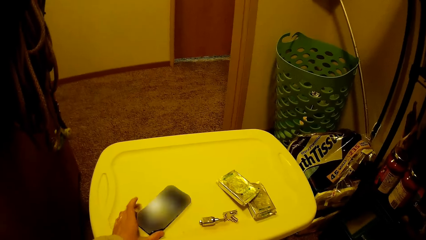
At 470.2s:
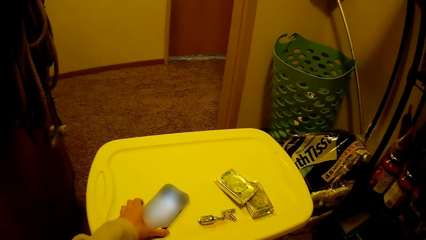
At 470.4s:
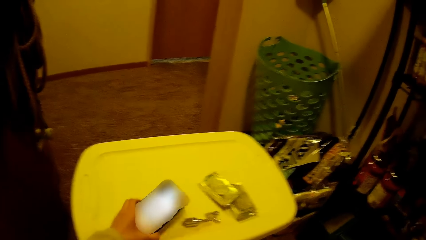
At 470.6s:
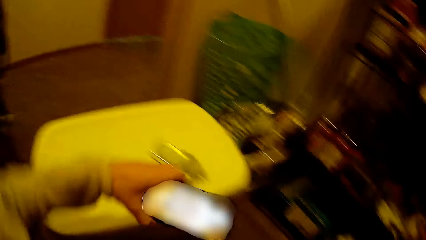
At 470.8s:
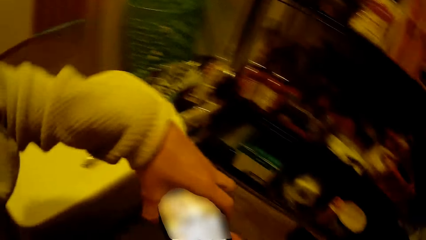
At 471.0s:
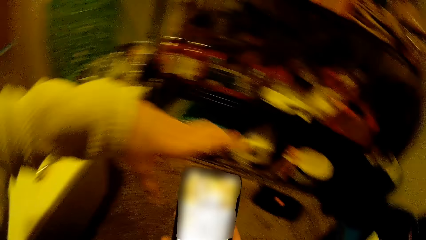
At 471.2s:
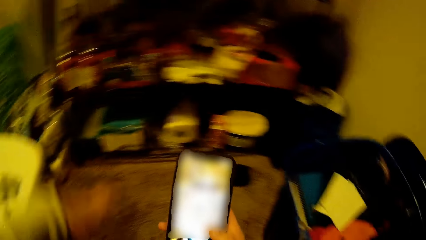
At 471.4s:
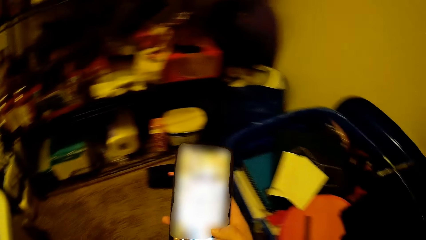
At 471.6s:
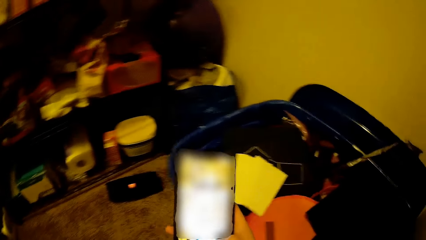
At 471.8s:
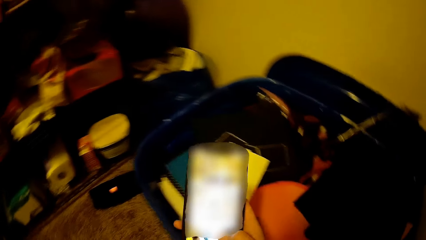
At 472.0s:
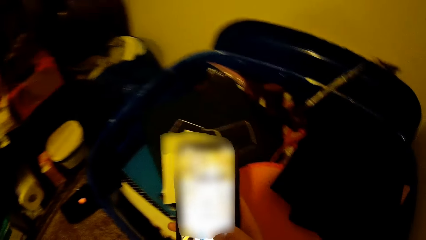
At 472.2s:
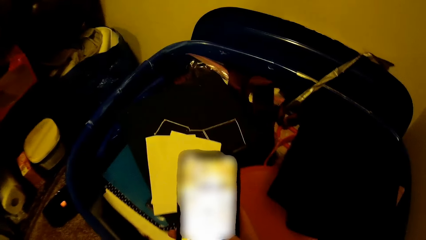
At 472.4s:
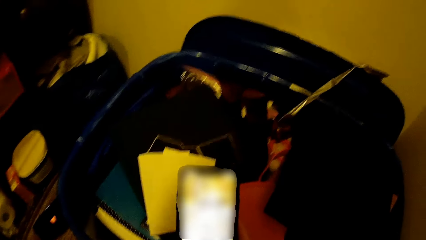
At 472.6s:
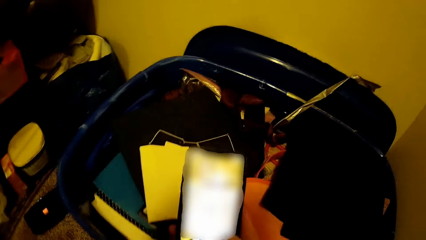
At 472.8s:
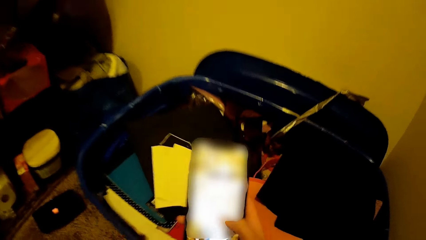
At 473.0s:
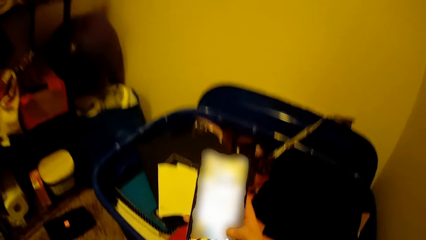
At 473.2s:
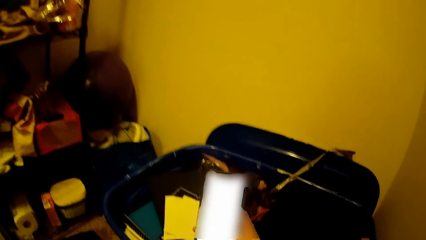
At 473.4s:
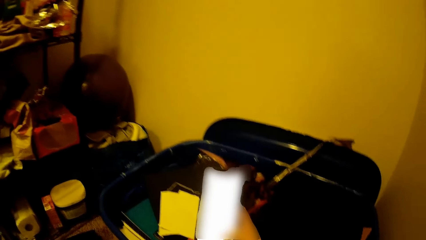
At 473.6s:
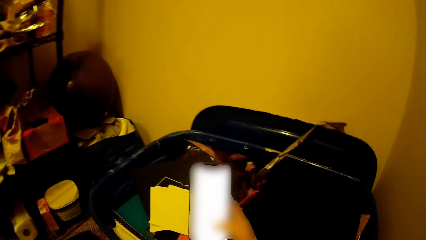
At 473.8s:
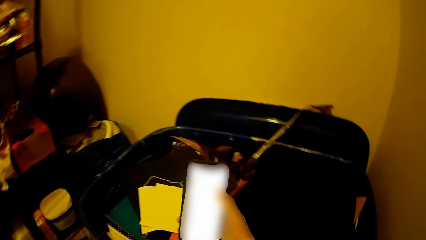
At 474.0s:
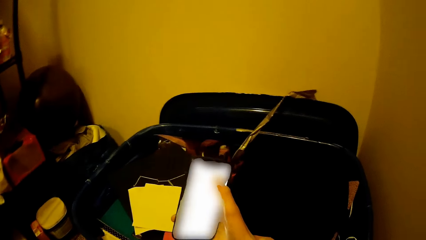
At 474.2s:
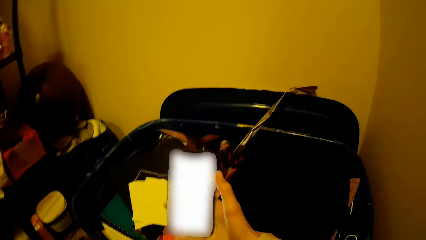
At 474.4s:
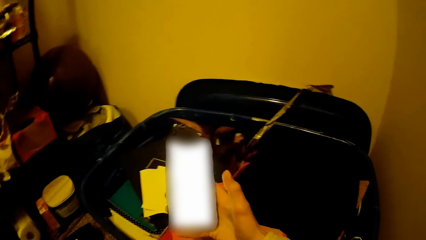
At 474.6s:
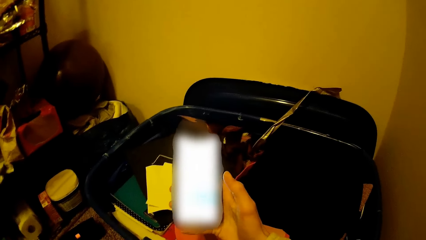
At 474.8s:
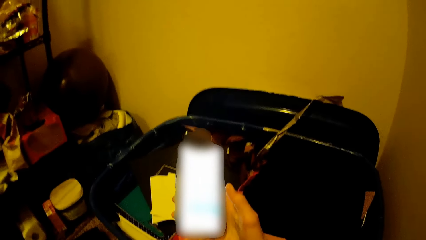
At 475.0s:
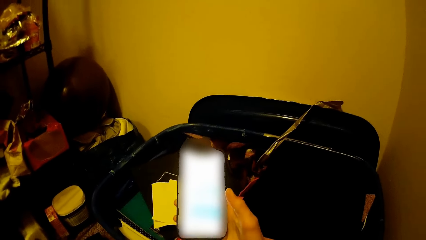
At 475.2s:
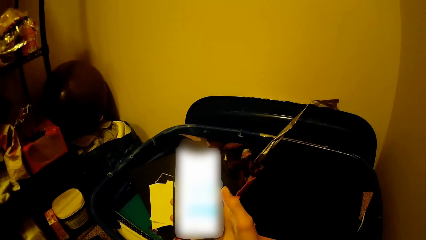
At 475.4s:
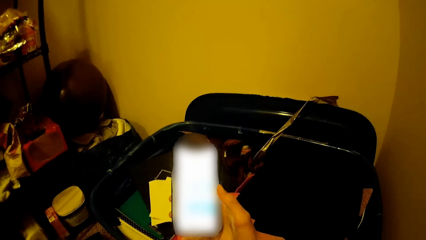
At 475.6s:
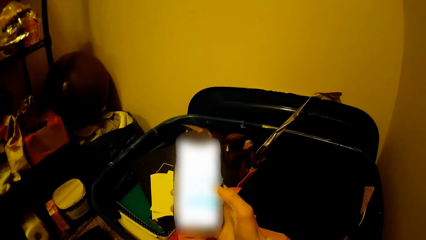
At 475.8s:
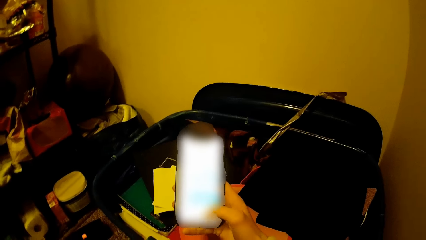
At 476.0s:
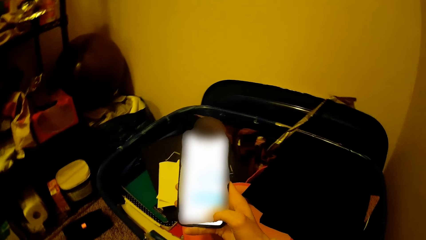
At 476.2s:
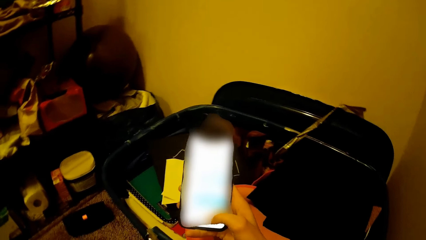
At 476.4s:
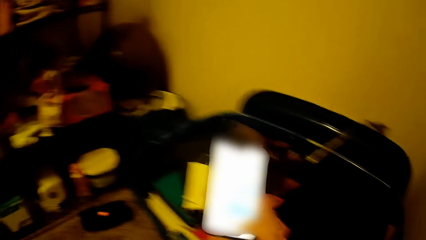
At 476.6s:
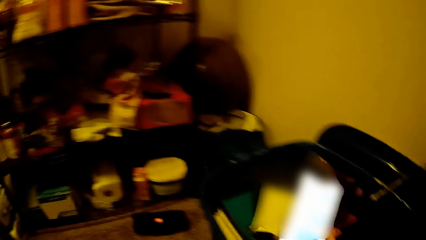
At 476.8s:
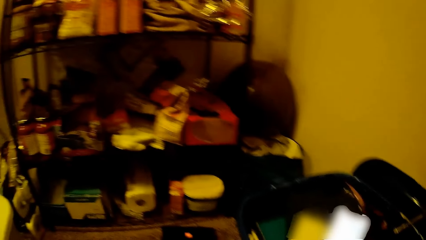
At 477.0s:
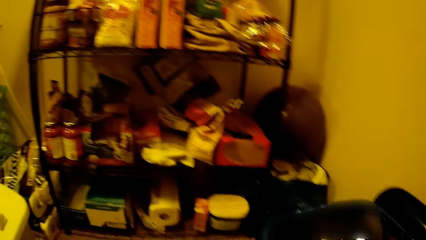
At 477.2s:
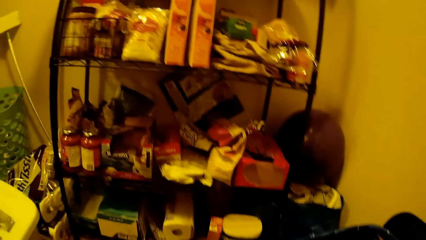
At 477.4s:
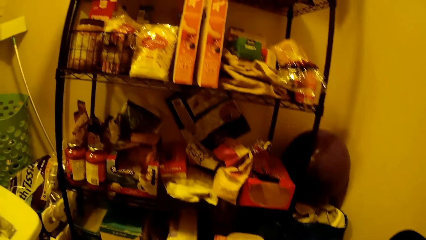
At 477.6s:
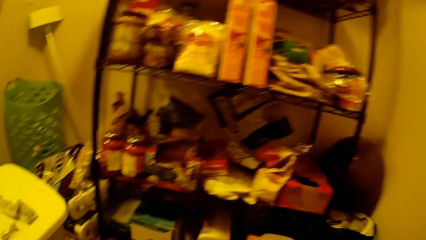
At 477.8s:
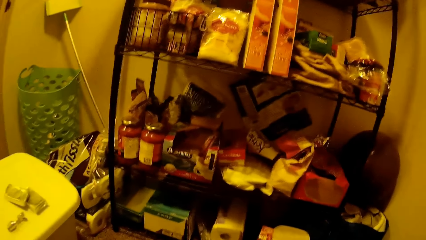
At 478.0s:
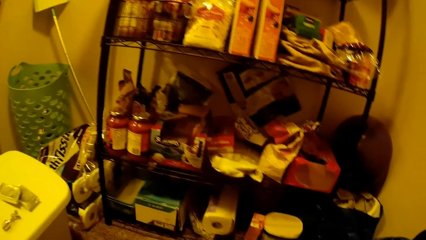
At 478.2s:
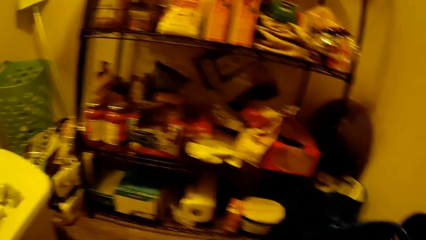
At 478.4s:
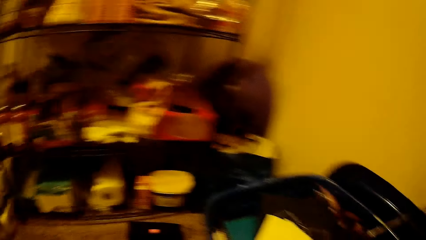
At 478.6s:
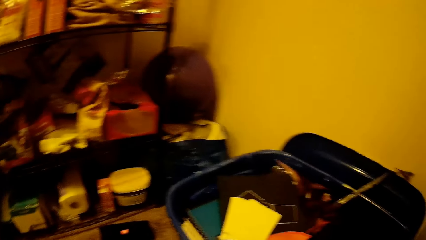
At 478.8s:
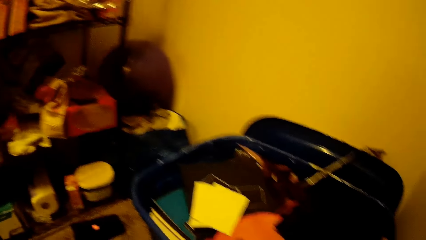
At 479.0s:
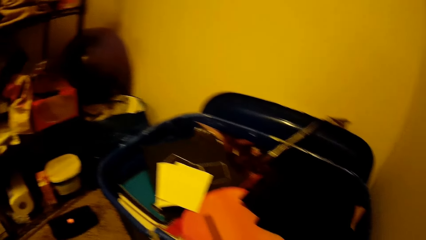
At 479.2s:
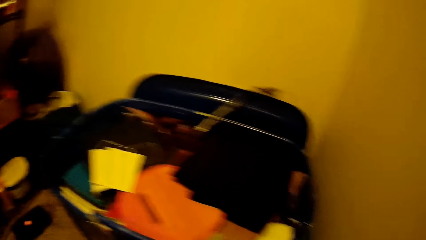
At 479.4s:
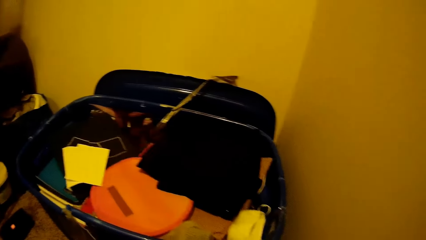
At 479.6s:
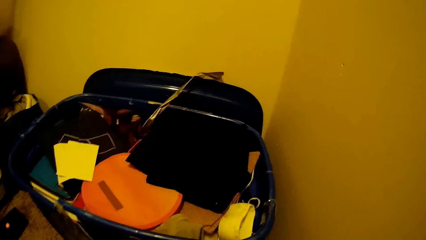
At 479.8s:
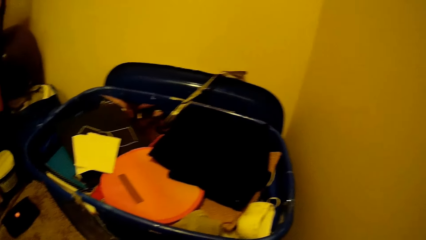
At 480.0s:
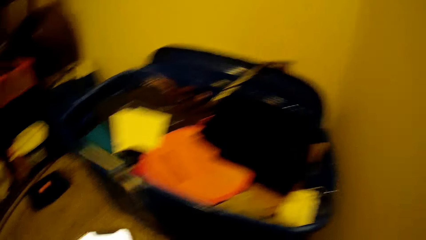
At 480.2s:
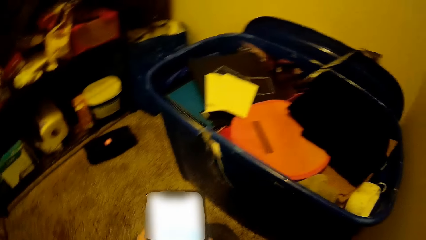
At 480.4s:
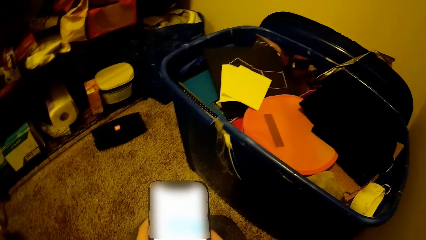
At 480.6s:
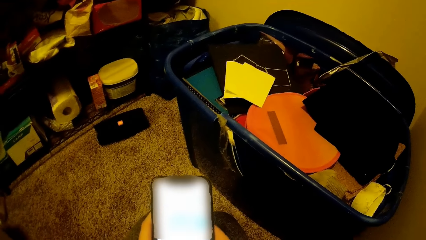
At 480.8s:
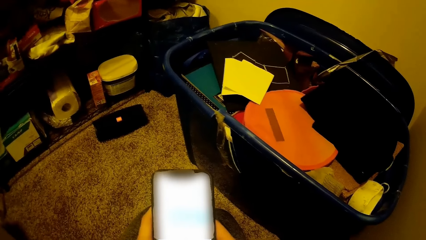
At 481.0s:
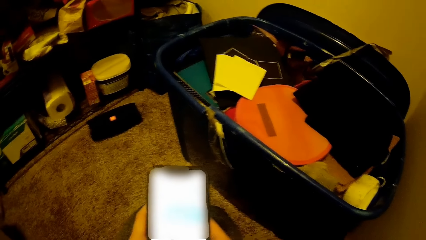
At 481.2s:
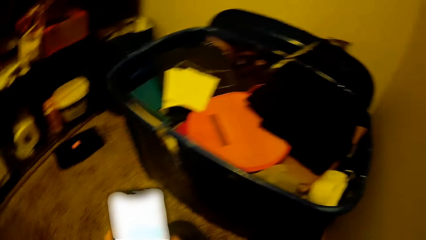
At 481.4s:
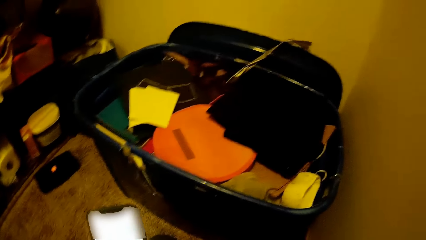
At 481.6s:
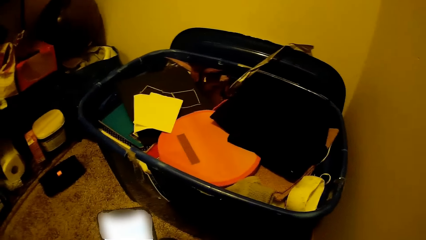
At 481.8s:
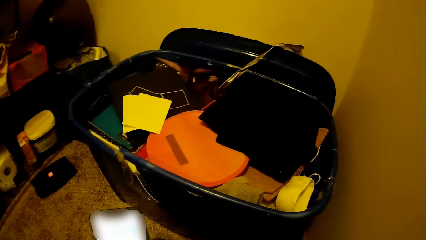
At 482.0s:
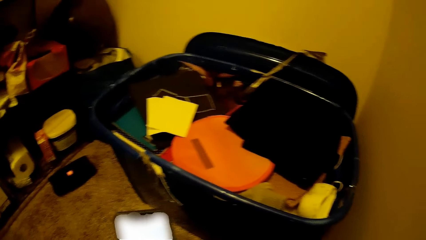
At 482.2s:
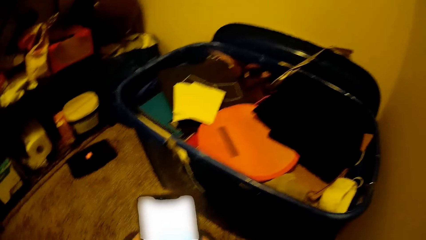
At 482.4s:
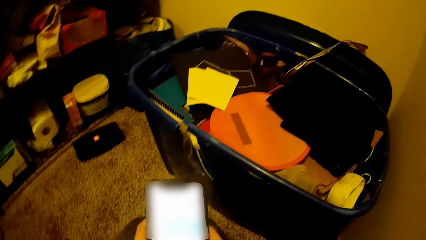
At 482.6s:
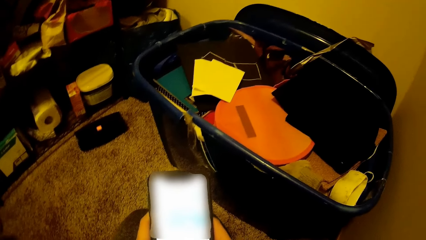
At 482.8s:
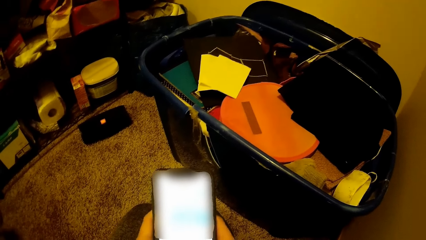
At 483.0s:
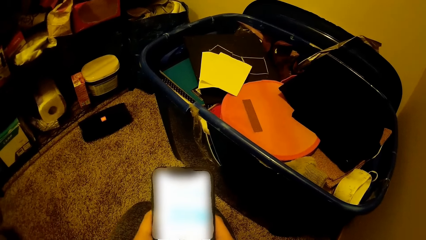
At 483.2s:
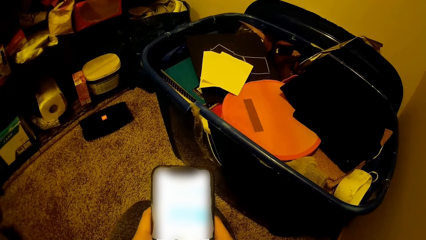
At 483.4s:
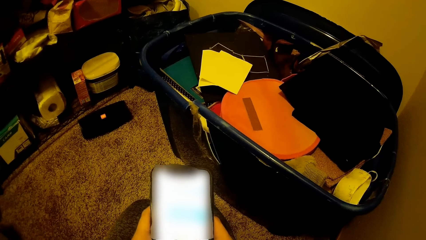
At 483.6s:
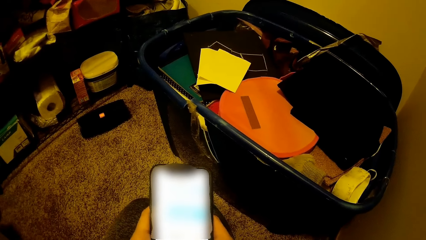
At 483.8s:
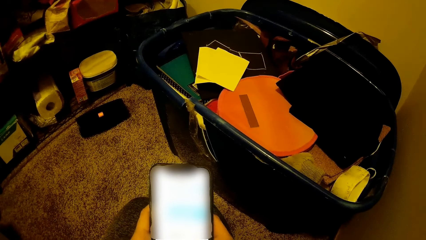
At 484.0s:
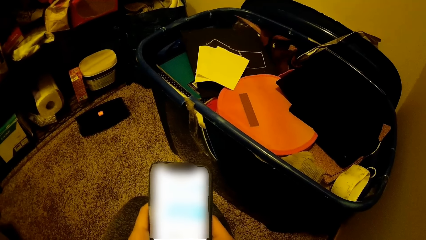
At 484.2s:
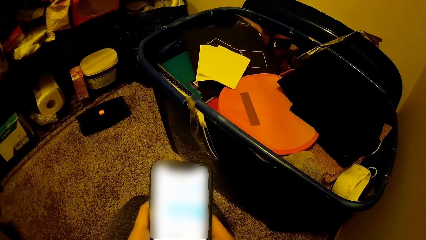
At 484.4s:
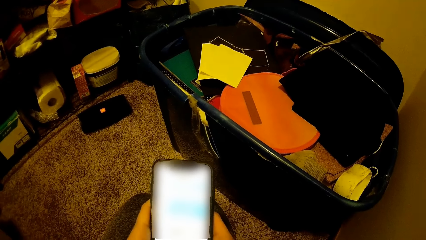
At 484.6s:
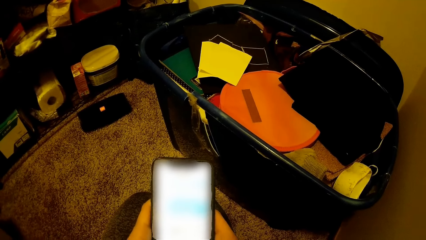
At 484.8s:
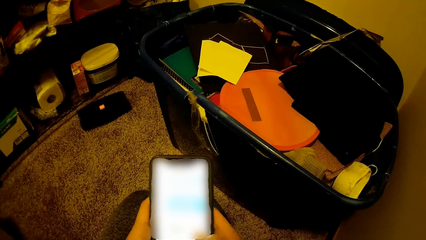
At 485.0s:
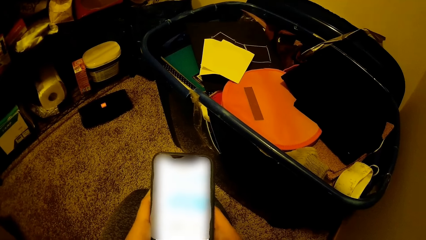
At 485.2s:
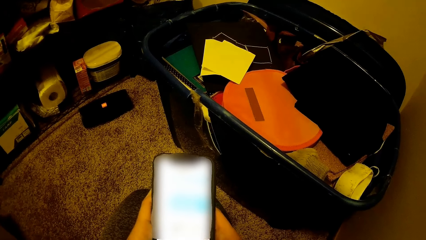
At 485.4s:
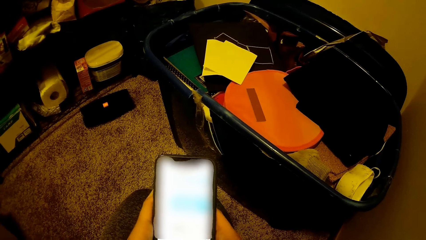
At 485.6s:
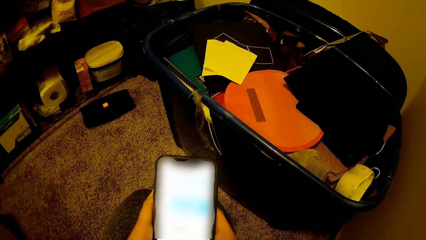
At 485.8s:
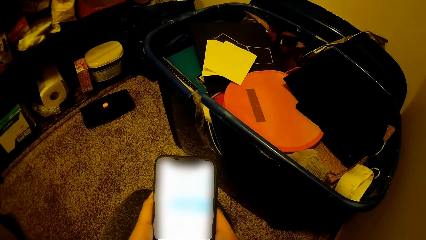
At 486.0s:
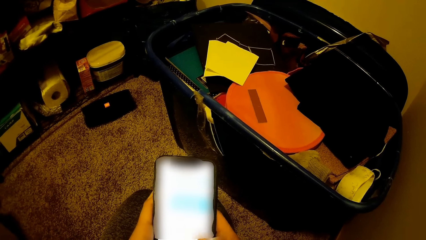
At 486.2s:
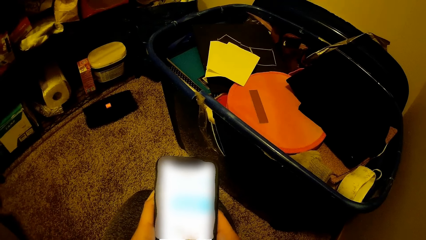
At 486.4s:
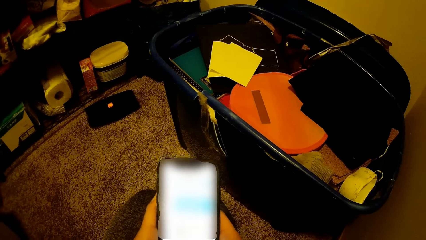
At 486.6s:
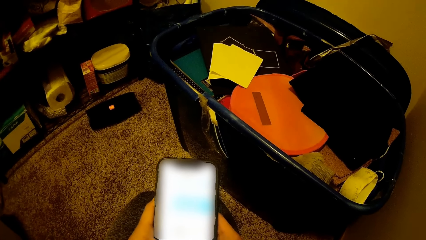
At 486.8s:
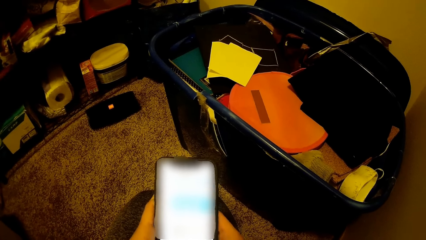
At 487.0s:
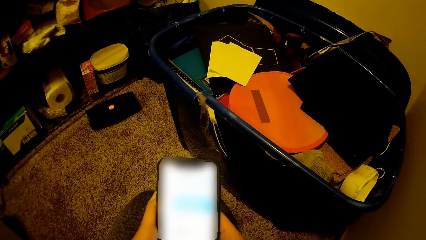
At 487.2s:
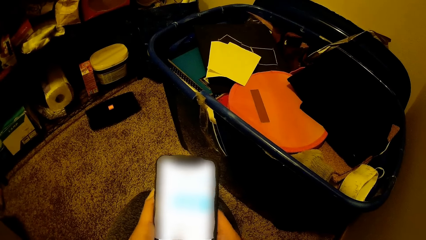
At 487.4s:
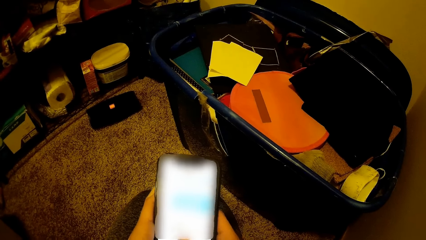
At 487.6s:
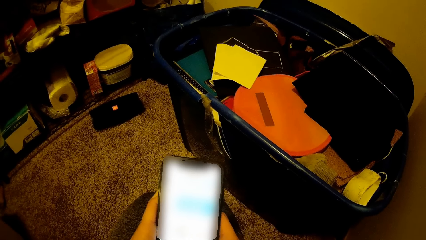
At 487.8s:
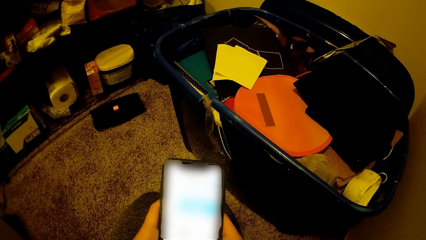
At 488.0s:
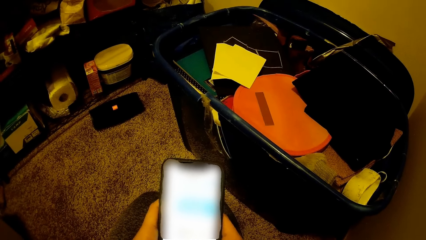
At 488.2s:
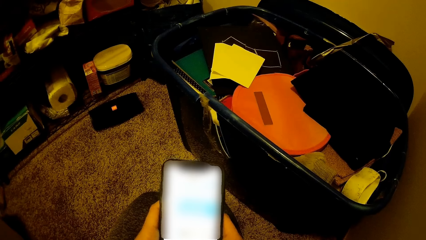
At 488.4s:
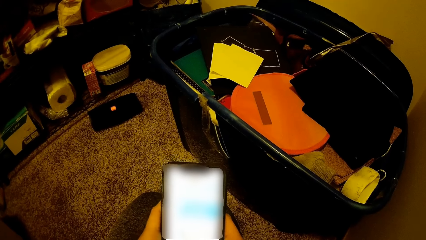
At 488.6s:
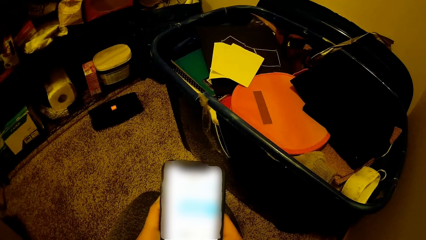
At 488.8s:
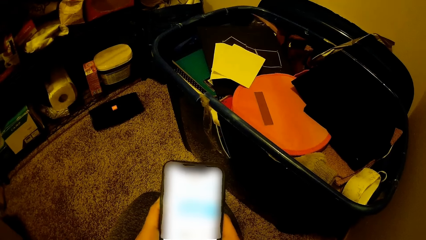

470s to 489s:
The camera wearer picks up the phone from the container with her left hand. She passes the phone from her left hand to her right hand. She operates the phone with her hands. She checks on the phone and touches the phone.
